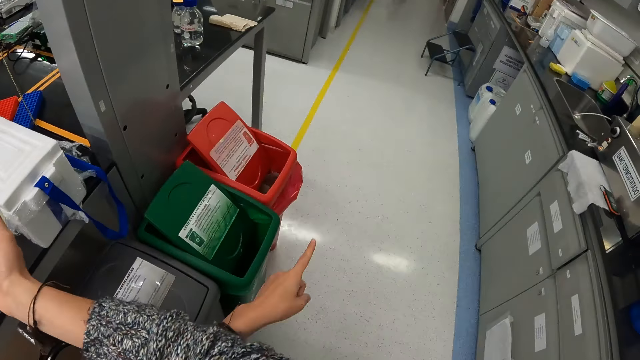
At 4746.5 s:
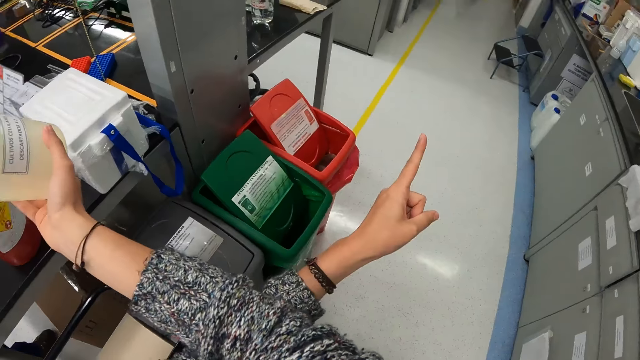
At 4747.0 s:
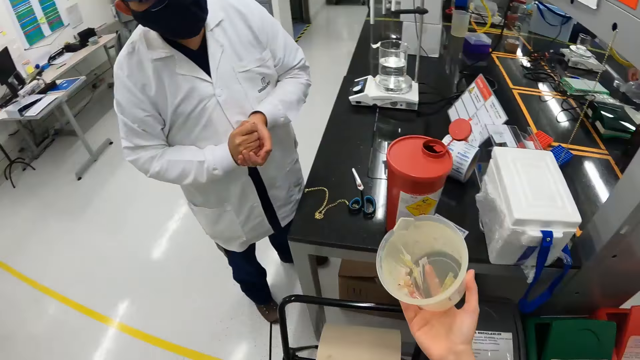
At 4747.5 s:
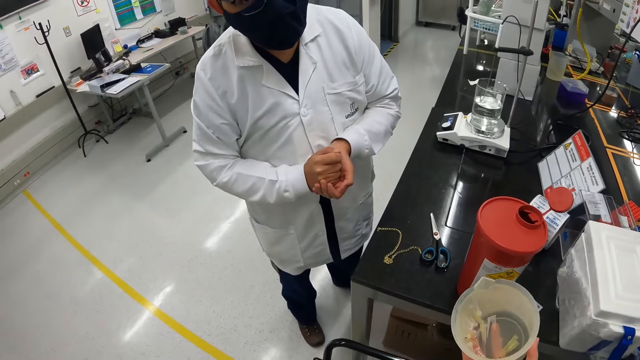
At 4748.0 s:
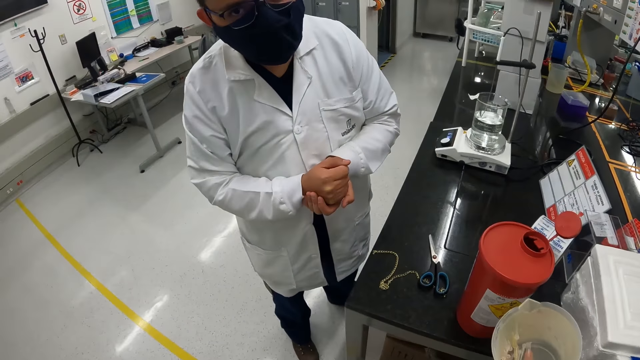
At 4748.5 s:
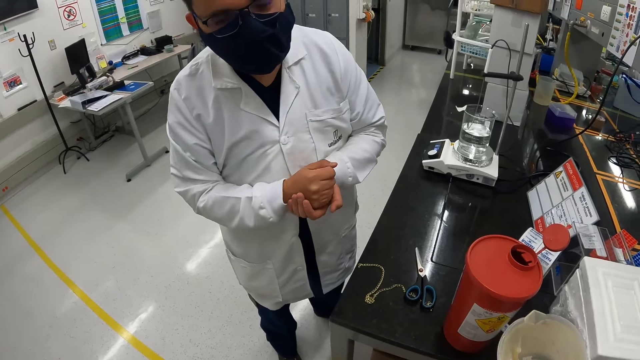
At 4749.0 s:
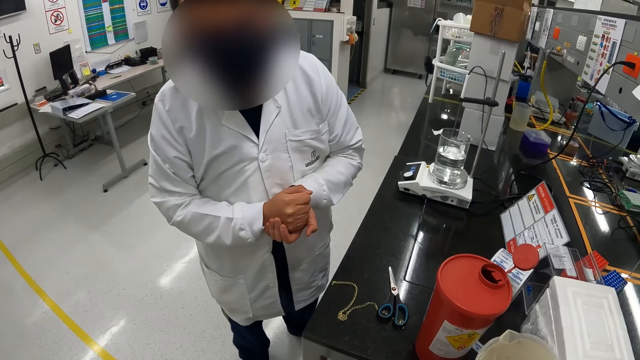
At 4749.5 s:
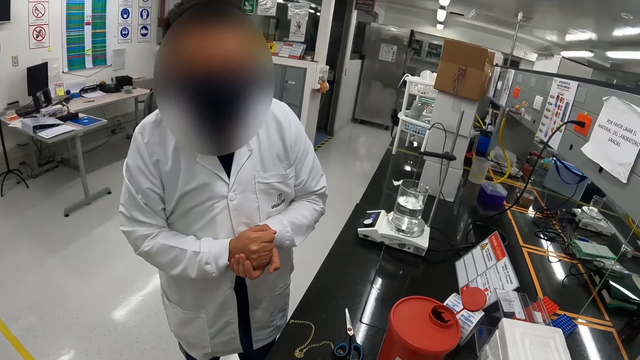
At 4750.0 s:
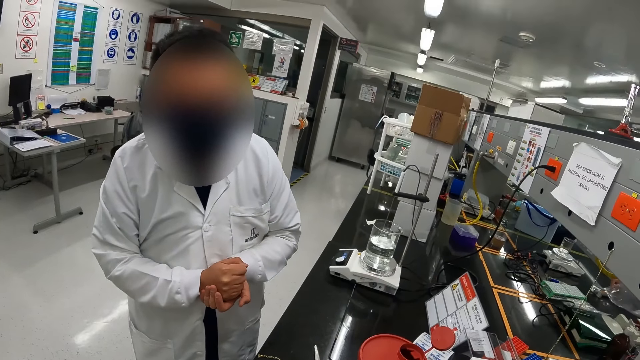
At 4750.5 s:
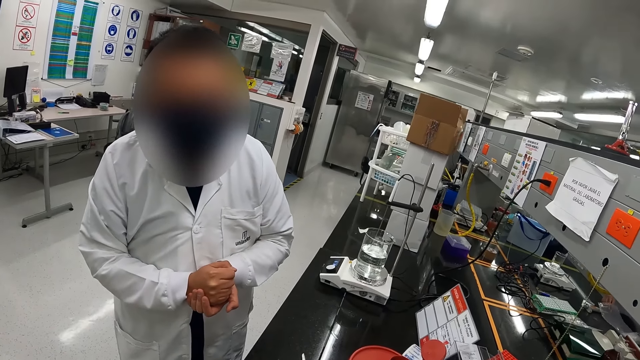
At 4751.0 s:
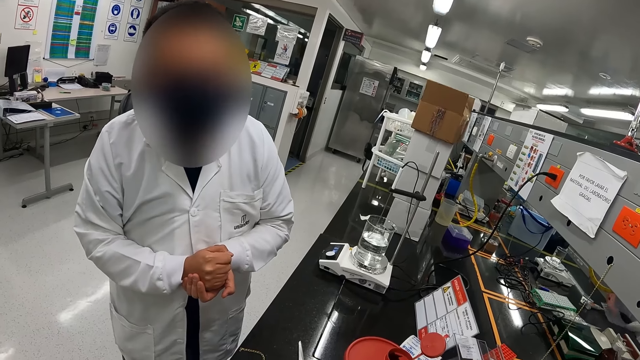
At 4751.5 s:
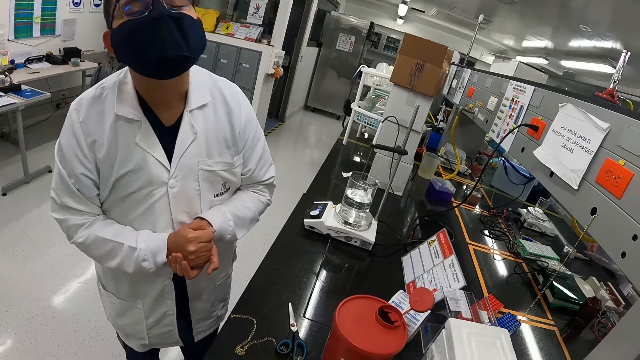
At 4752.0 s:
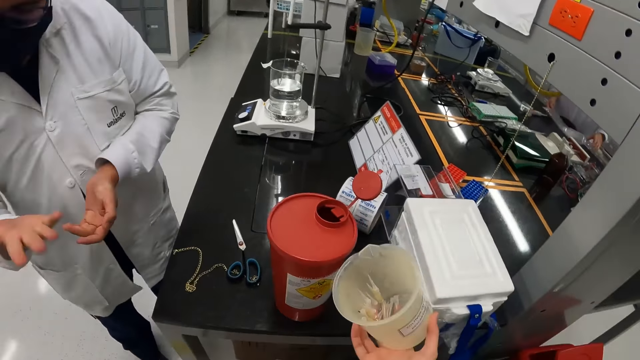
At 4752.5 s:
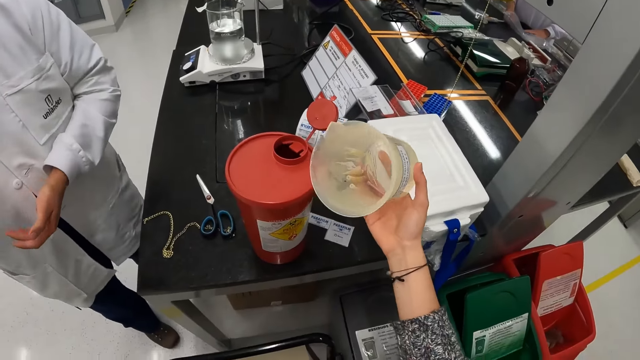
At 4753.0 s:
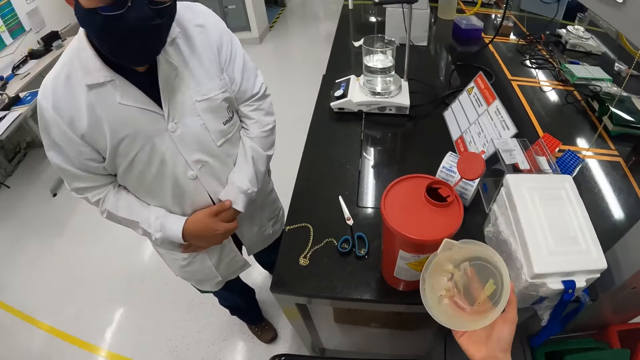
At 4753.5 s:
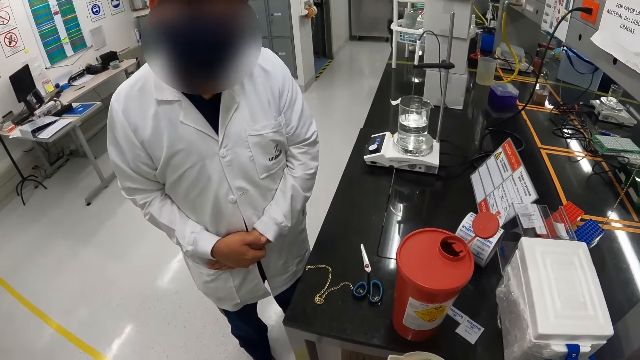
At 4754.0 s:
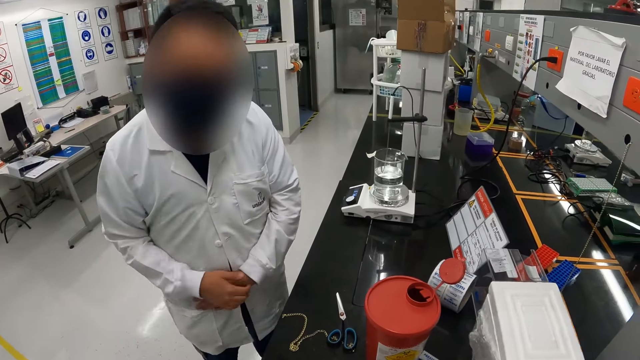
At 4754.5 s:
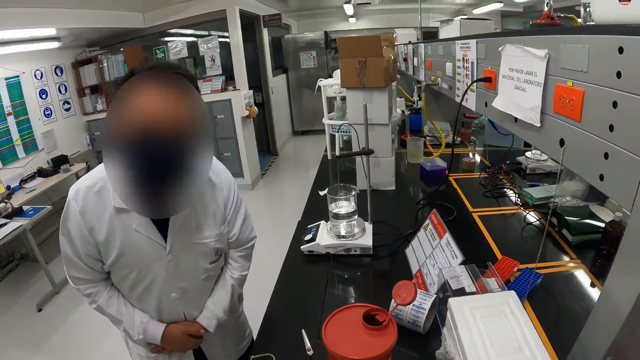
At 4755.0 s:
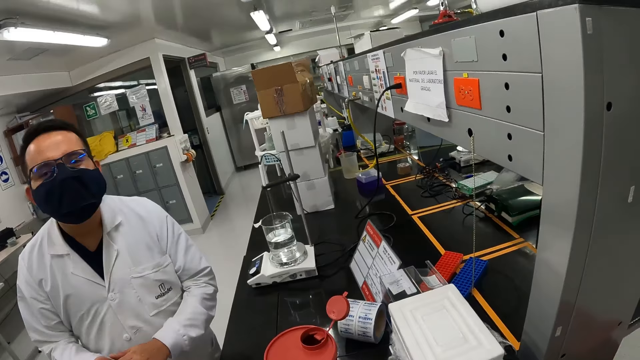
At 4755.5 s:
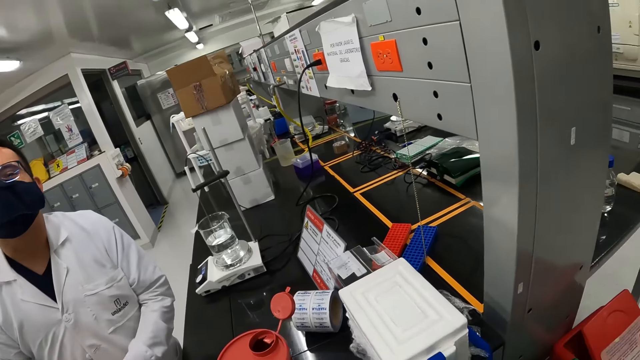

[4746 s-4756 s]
The camera wearer looks on the other side. They look around the room. They point to the other side. They look at a man. The man gestures with his fingers. The camera wearer looks inside the jug. They look at the man. The man gestures with his hands.

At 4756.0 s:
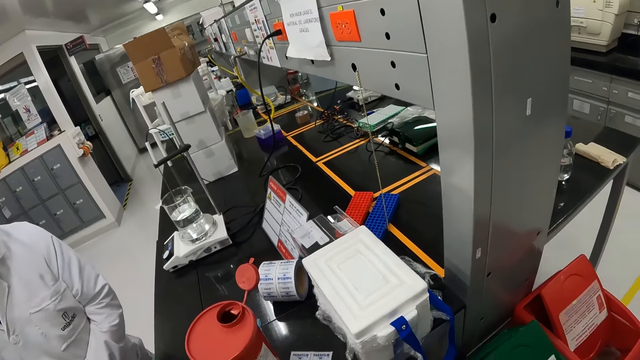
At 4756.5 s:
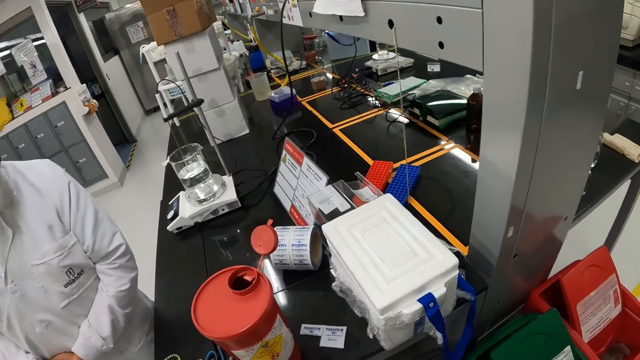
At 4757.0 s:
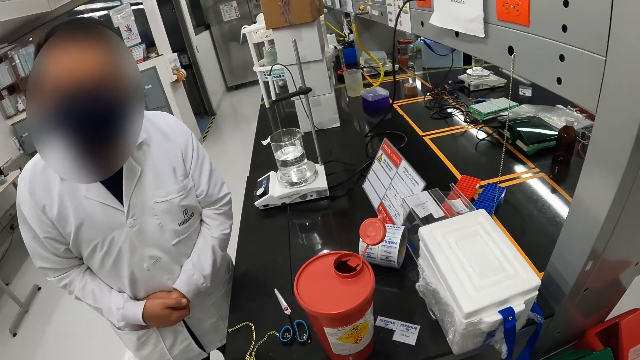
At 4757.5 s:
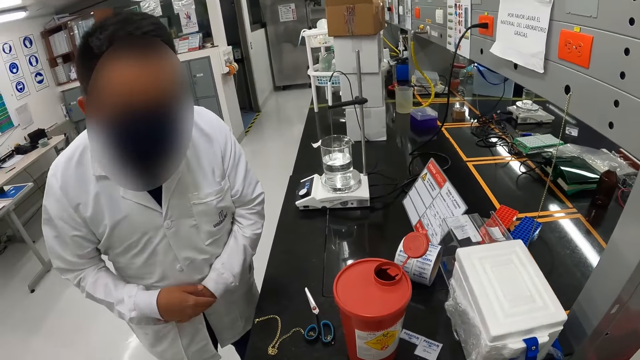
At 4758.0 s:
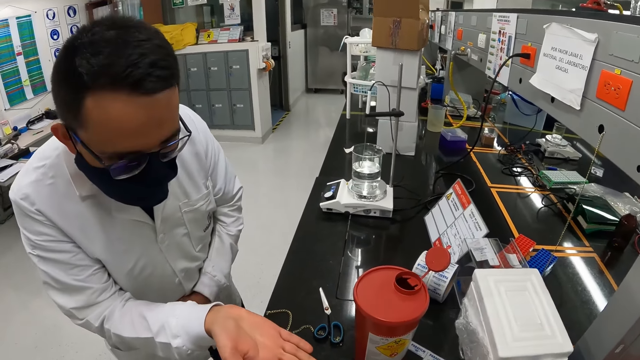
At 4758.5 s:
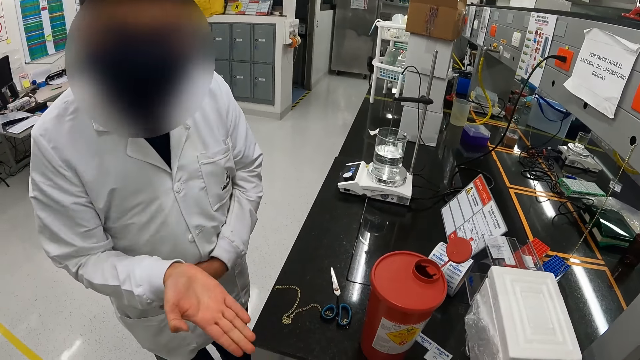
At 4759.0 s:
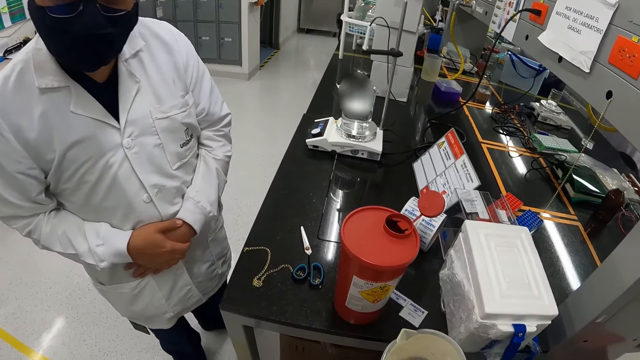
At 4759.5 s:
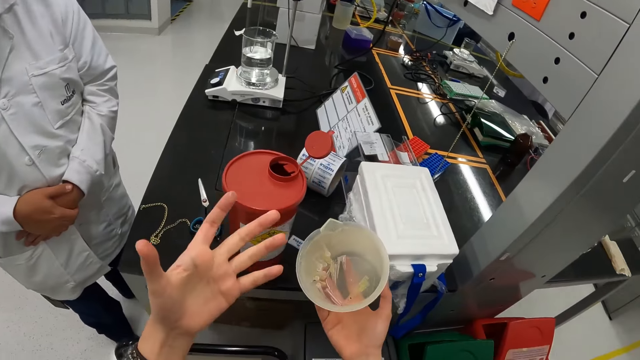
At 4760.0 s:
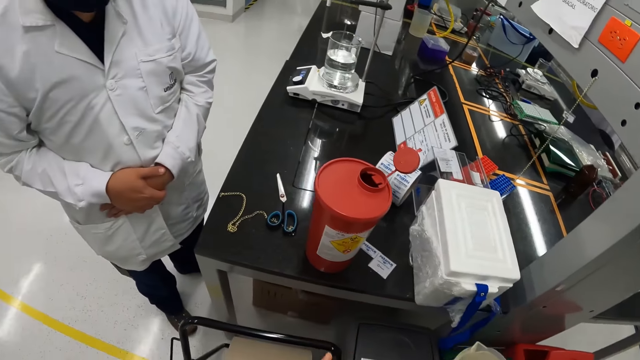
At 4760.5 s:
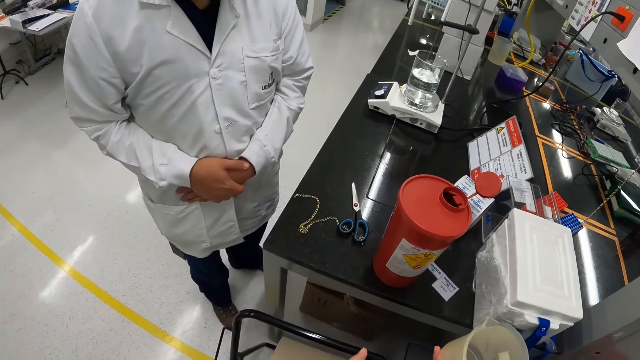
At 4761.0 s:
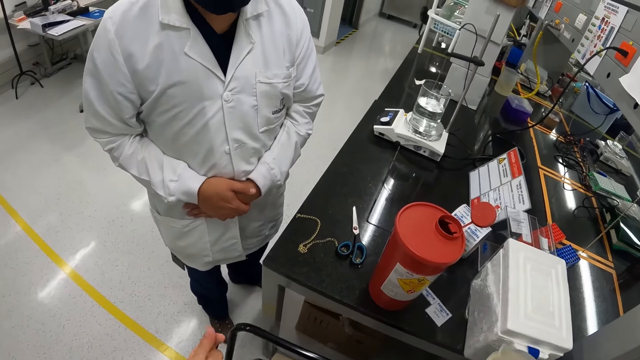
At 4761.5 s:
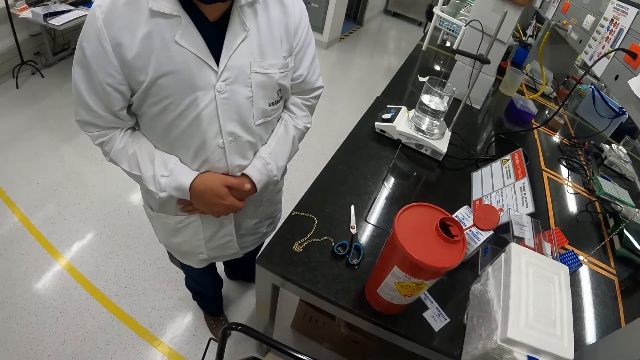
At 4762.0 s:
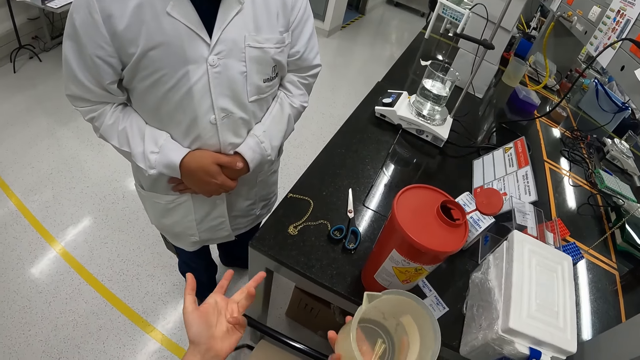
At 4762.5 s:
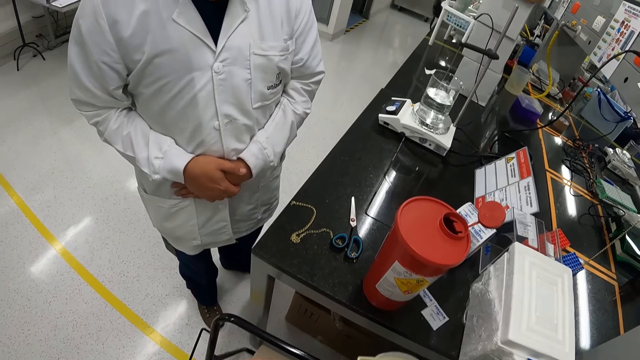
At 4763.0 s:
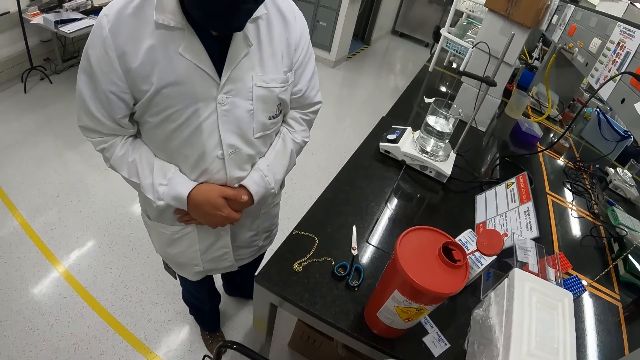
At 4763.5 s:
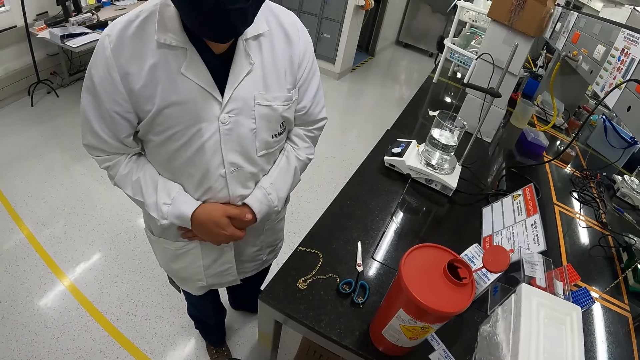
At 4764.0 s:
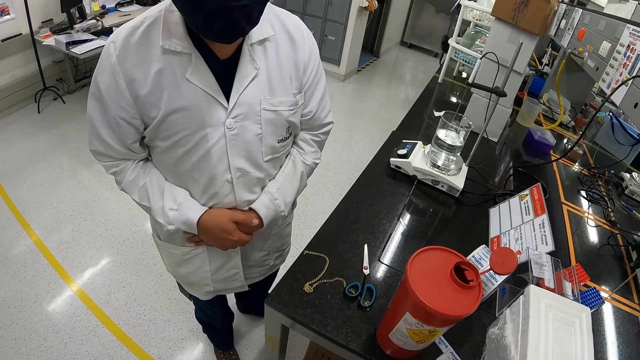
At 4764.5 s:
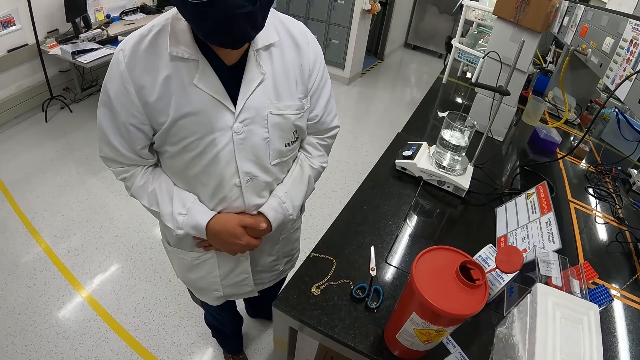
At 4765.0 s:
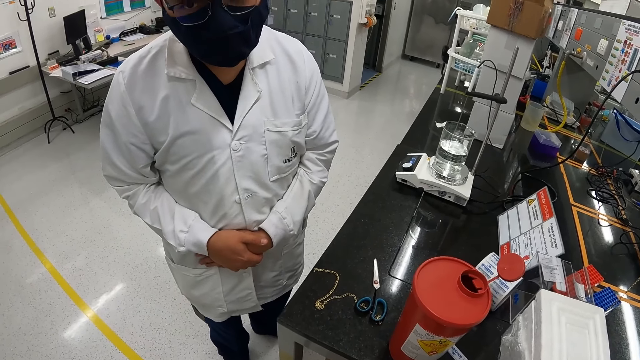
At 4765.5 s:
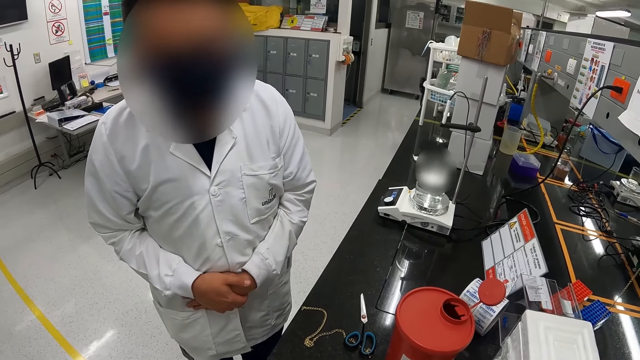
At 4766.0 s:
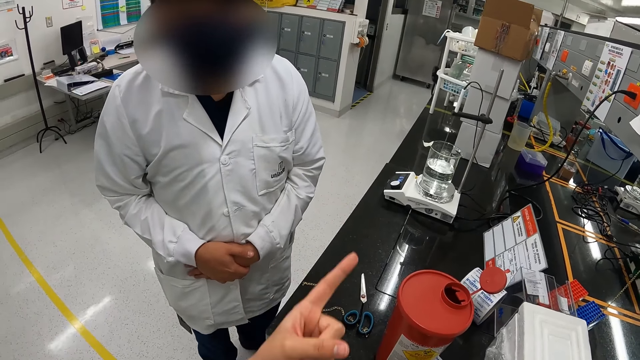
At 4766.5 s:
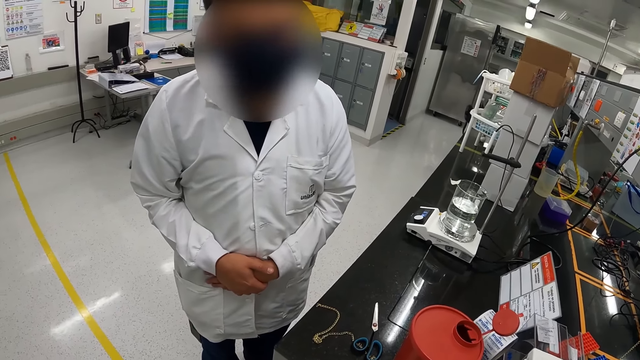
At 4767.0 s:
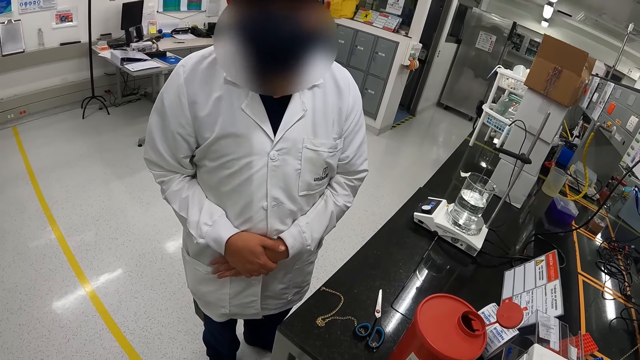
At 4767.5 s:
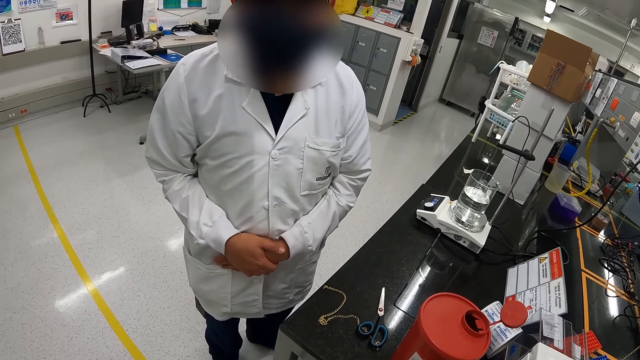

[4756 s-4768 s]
The camera wearer looks around the lab. A man gestures with his hand. The camera wearer gestures with his hand. The man nods his head. The camera wearer looks at the man. He points to the other side.
